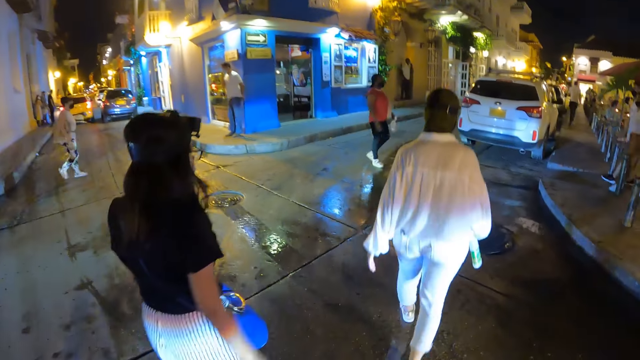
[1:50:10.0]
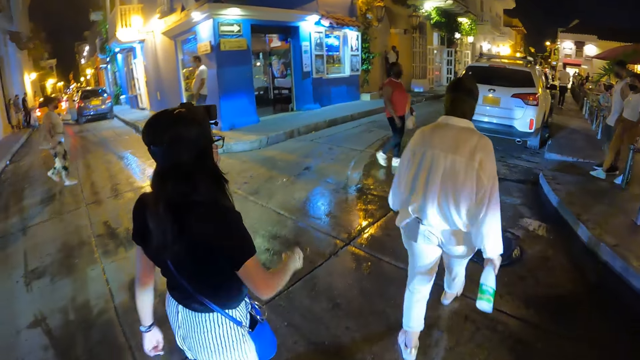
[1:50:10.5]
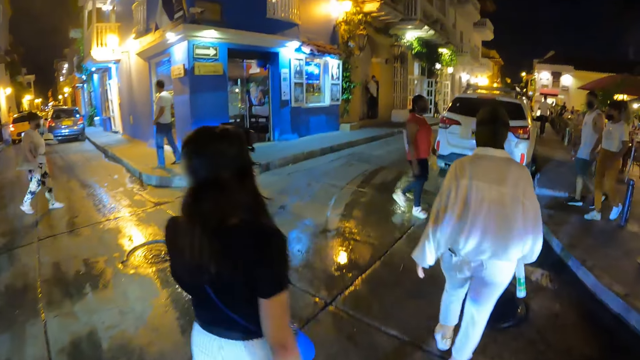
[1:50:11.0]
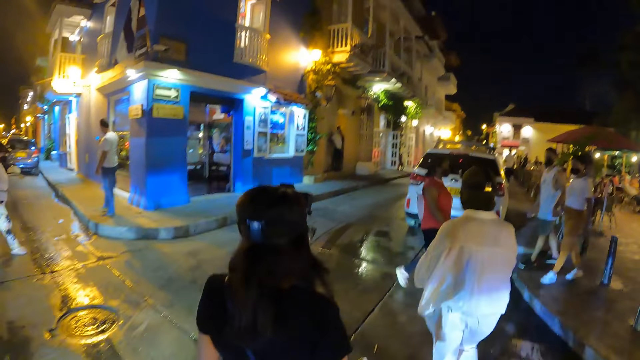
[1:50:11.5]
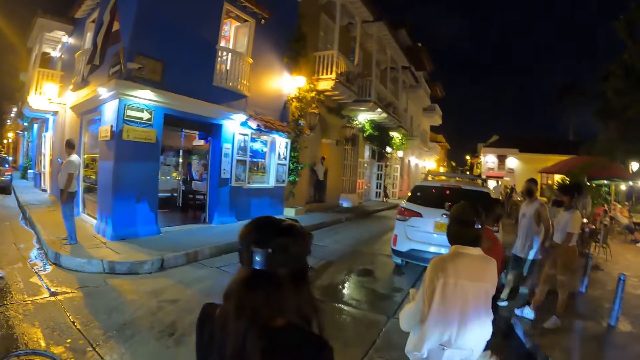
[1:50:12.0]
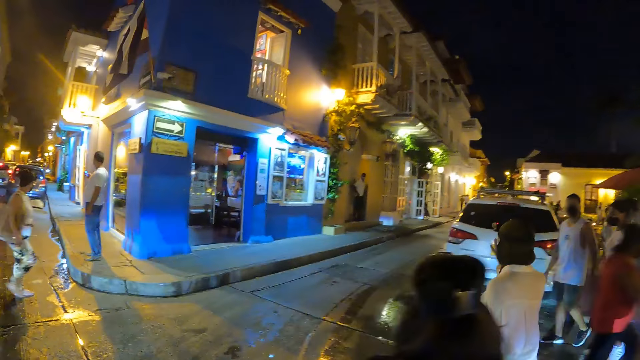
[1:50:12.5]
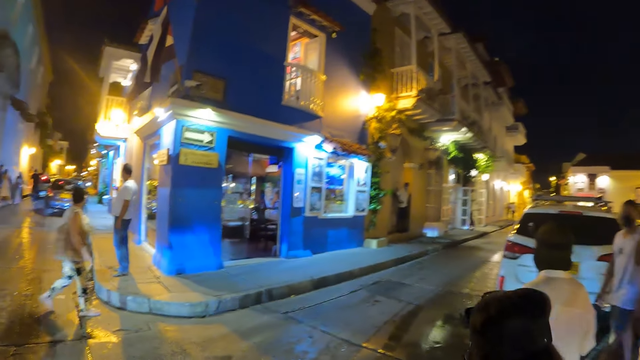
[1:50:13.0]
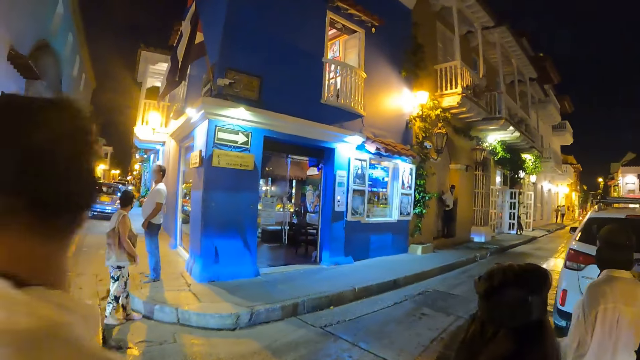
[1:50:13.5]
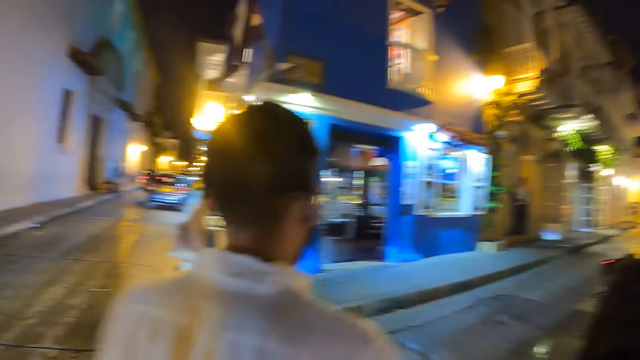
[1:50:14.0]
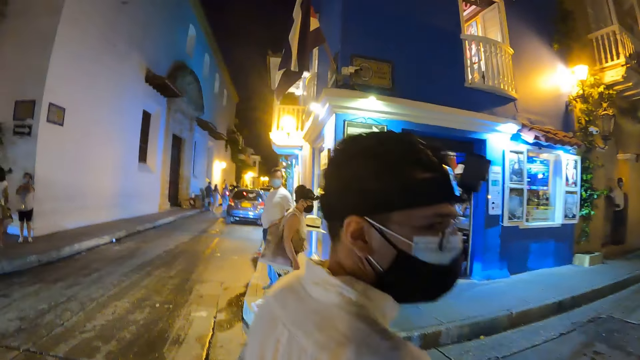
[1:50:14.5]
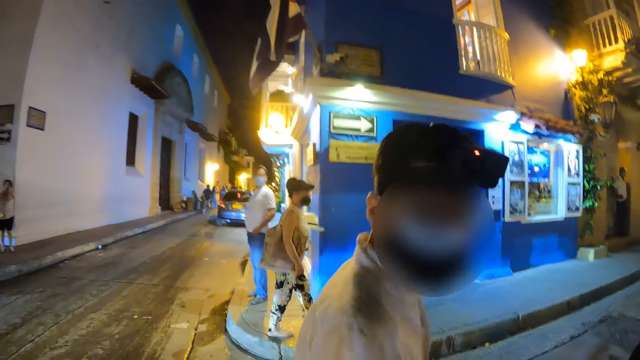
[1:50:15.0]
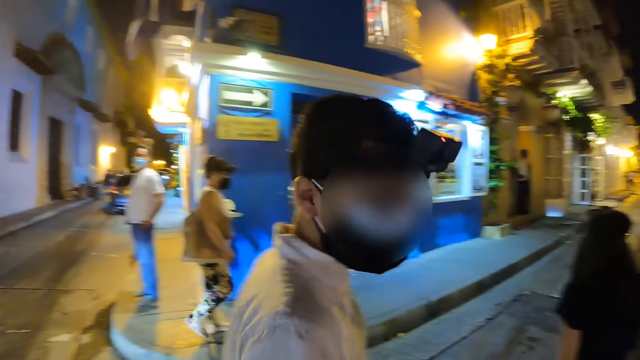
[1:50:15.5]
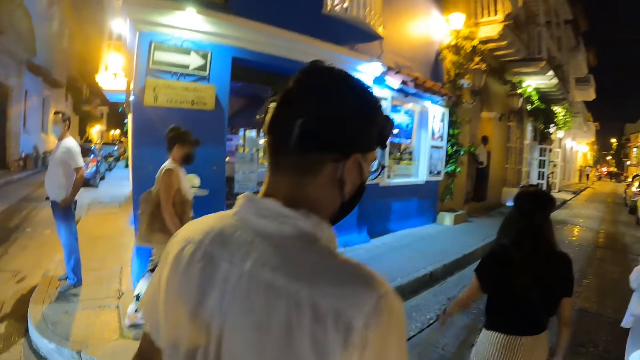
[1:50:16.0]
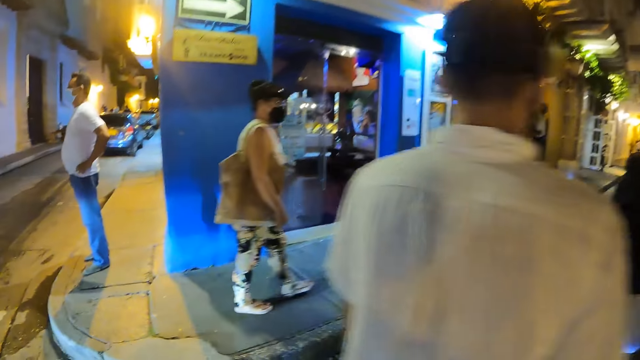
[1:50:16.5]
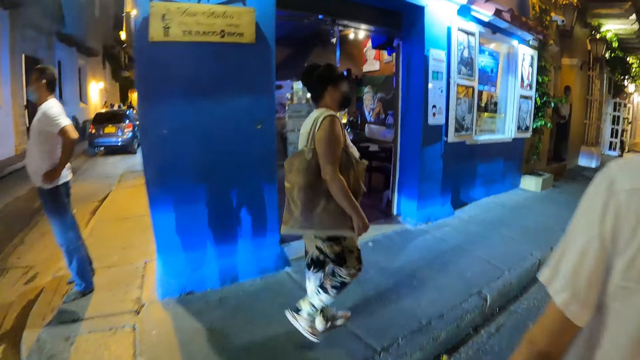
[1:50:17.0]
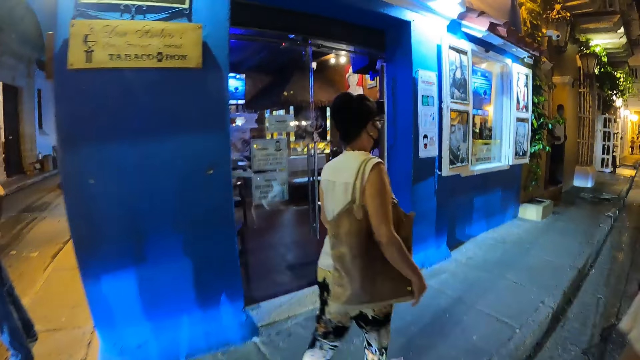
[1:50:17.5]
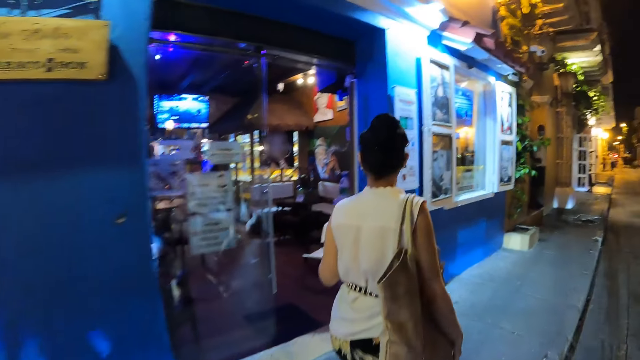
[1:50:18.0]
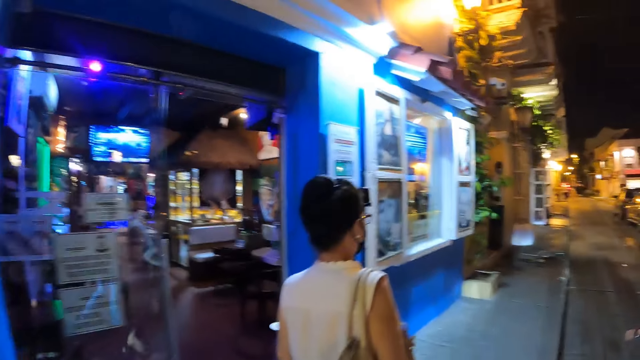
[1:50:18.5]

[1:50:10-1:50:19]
The woman passes a bottle of water from her right hand to her left hand and adjusts a head camera with her right hand.

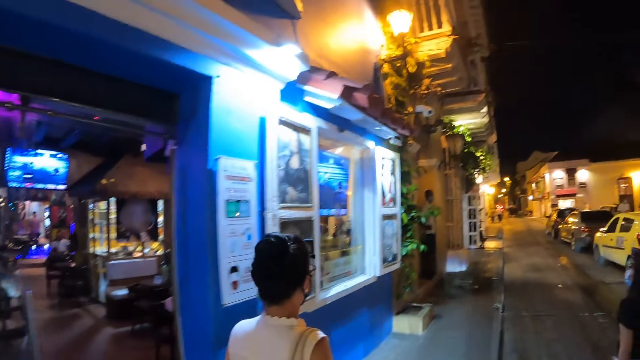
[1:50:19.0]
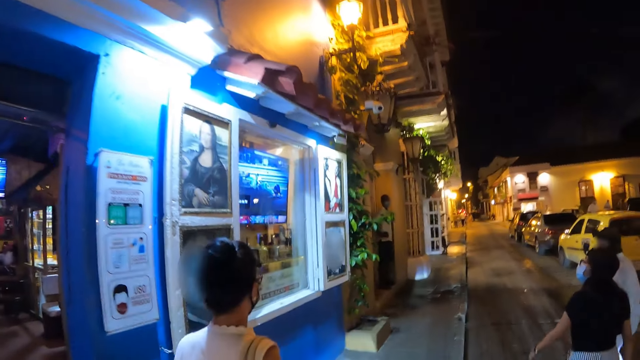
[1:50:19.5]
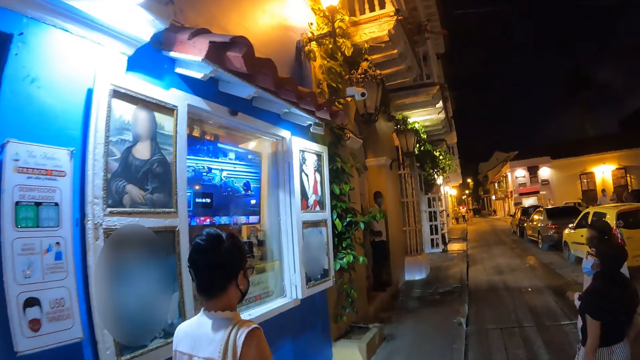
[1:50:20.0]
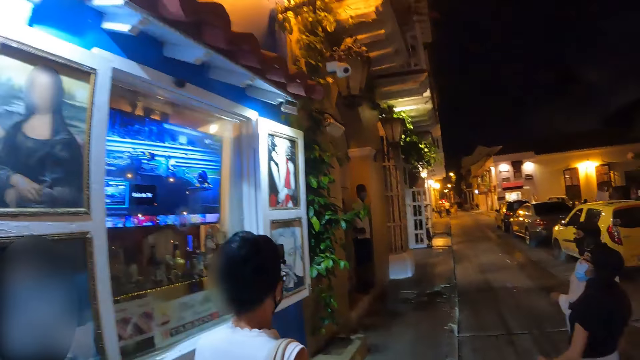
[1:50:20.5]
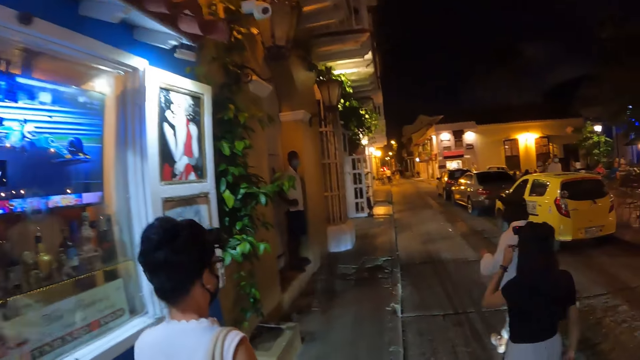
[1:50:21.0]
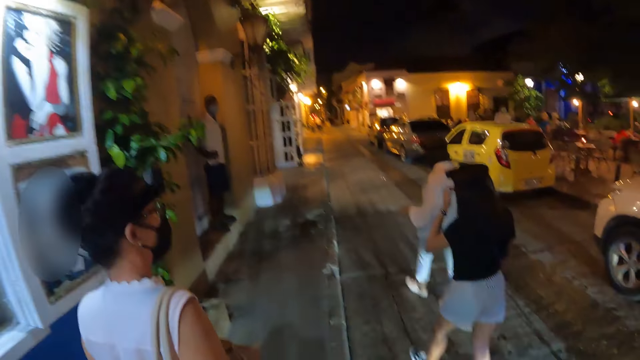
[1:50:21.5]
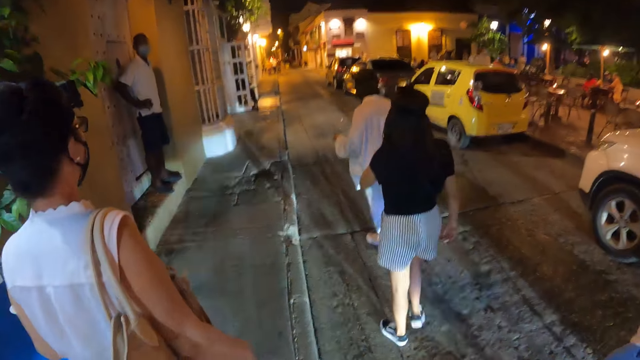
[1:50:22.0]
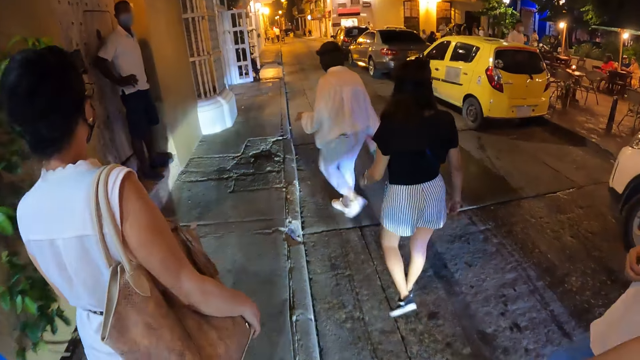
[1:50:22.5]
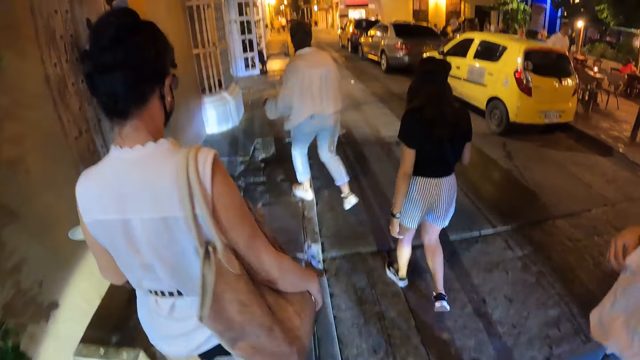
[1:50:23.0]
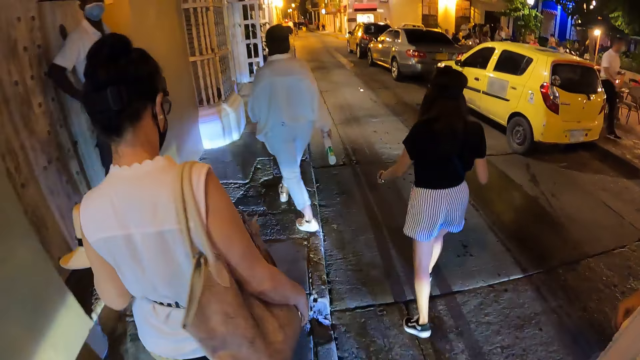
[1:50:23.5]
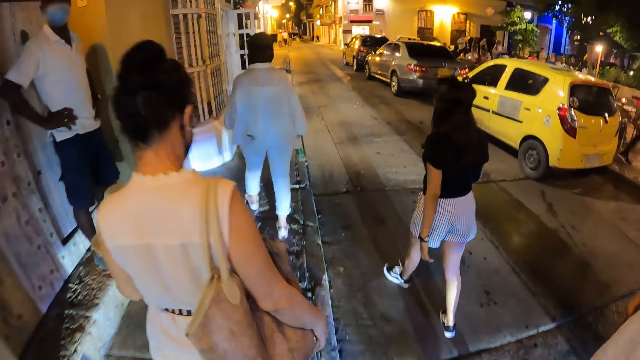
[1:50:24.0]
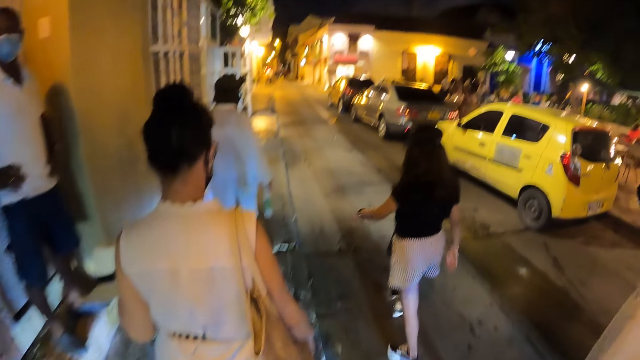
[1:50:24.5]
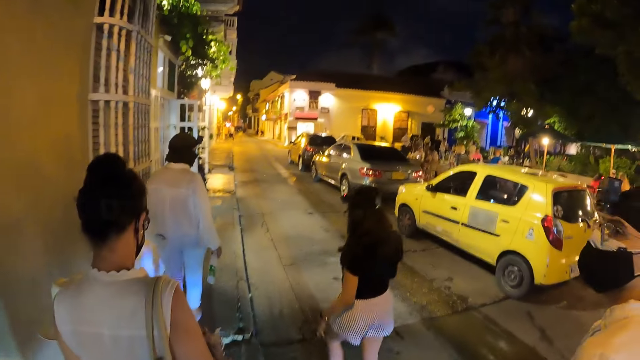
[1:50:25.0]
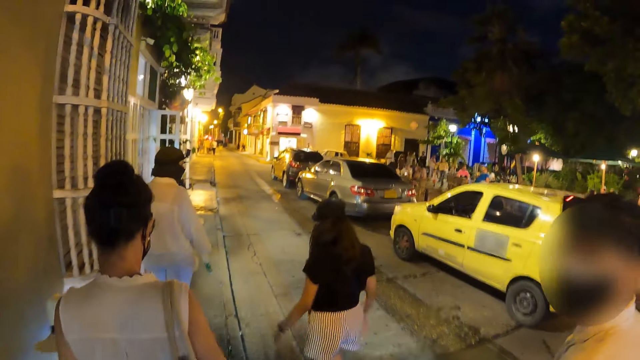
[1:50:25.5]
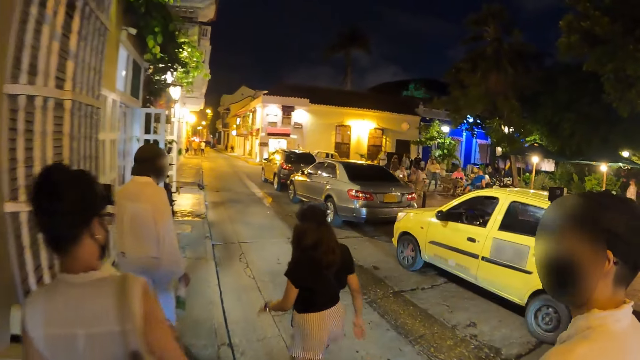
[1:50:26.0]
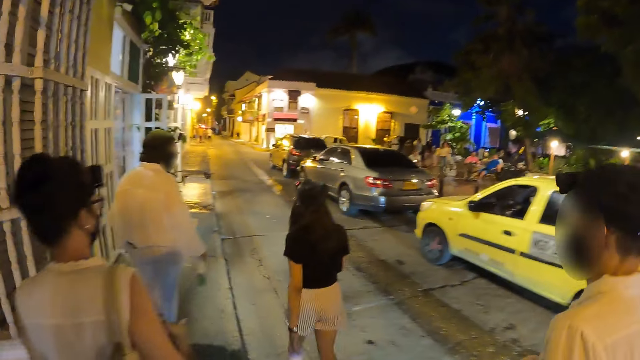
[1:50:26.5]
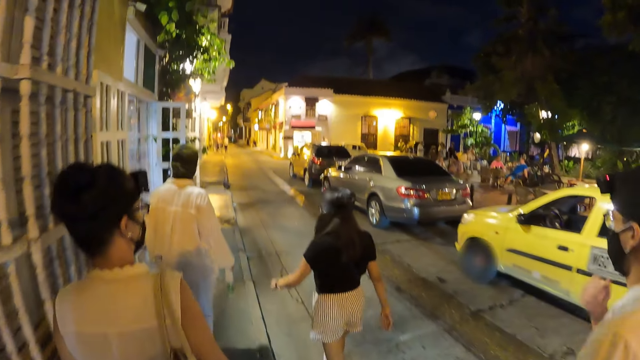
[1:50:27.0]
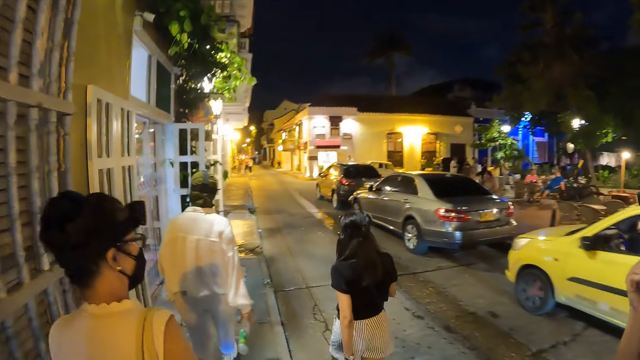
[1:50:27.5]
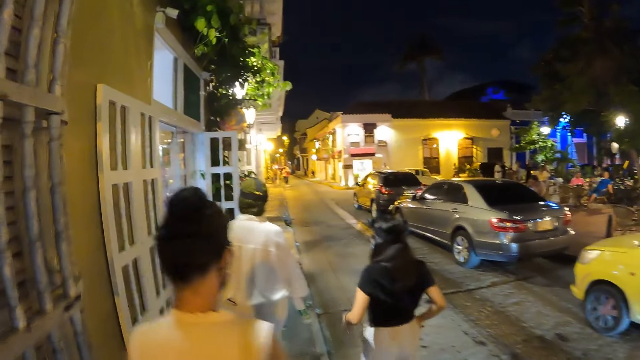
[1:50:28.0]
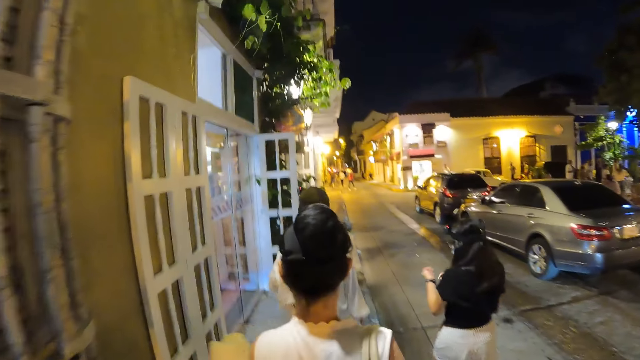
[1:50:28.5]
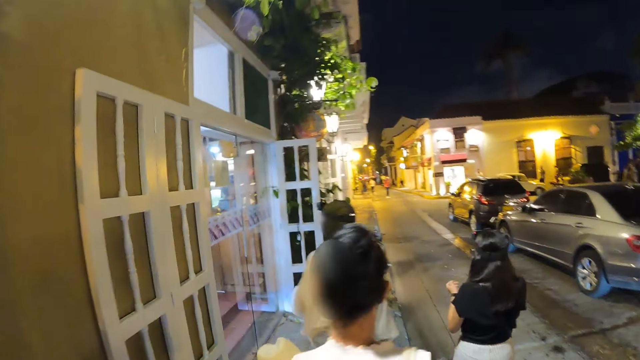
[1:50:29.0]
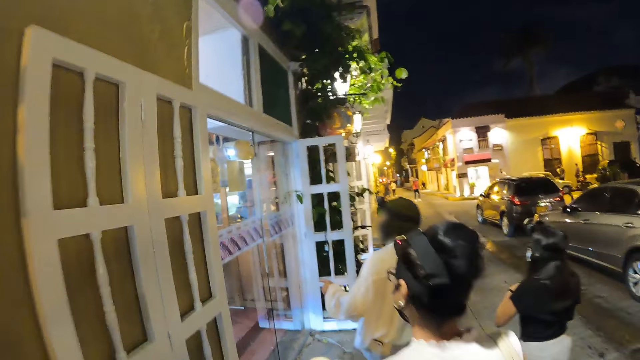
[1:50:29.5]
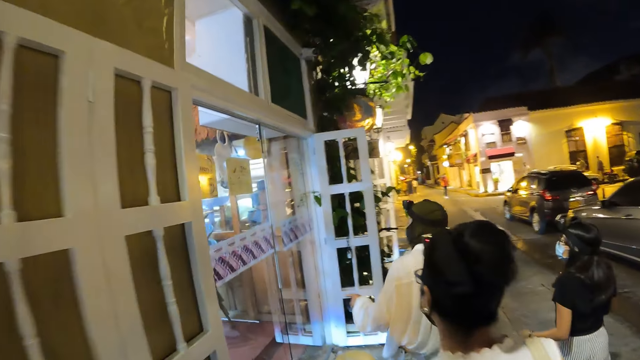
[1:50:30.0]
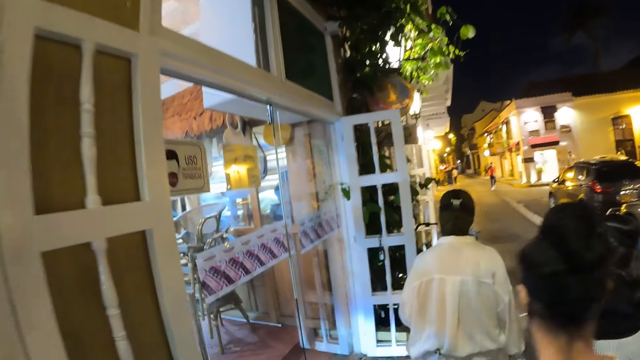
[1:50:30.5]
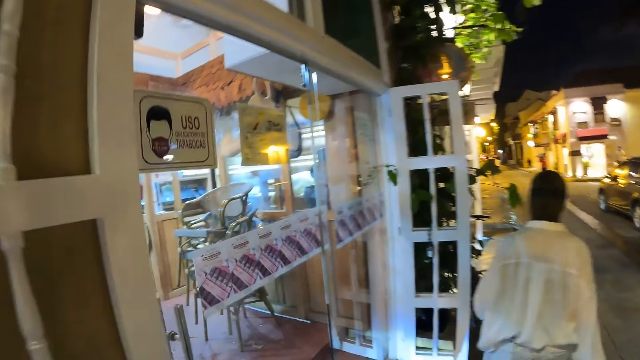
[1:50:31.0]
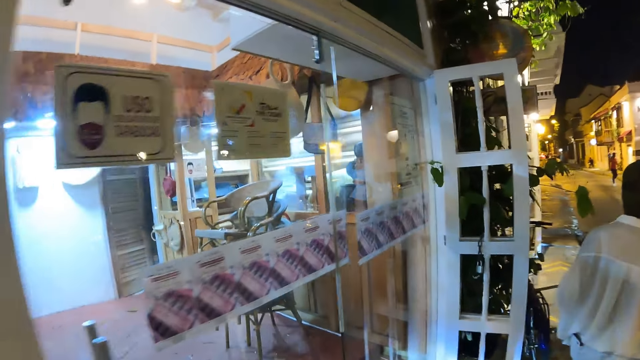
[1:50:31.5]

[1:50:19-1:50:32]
The woman adjusts her glasses with her left hand. The man adjusts his nose mask with his right hand. The woman adjusts a wrist watch in her left hand with her right hand.
